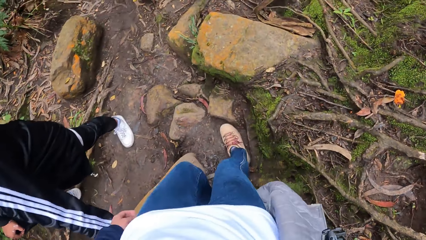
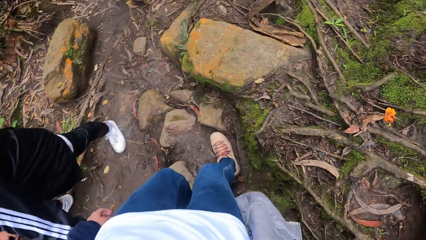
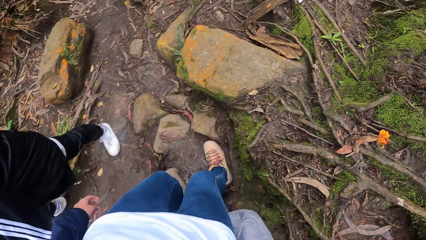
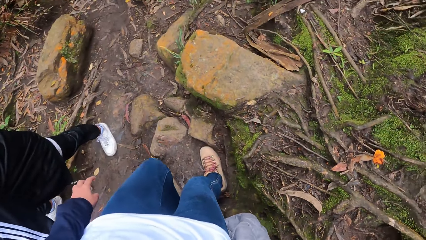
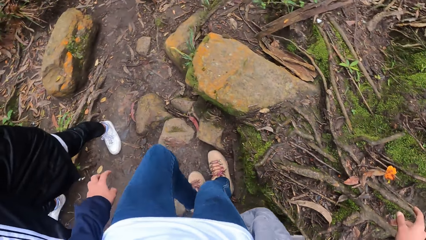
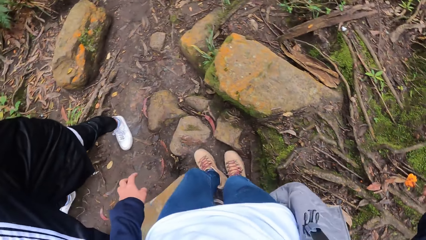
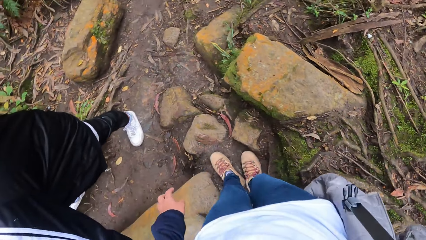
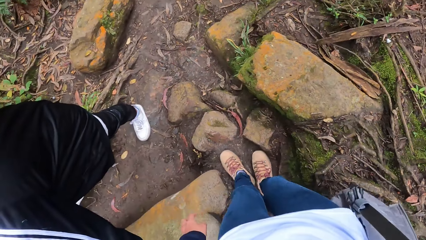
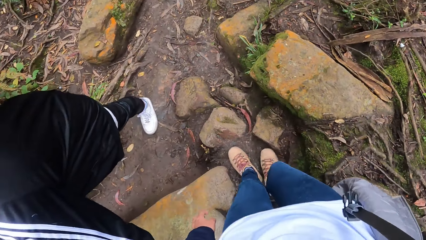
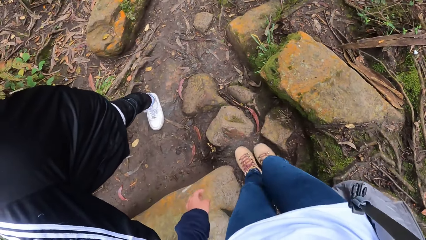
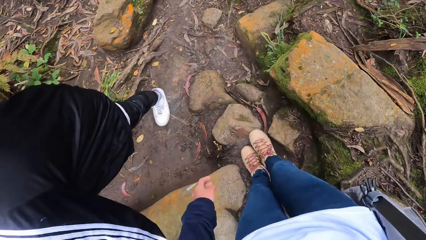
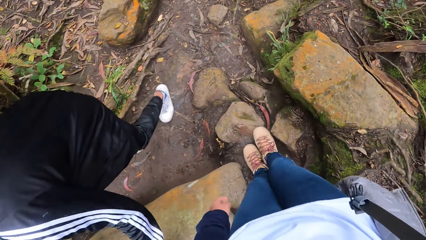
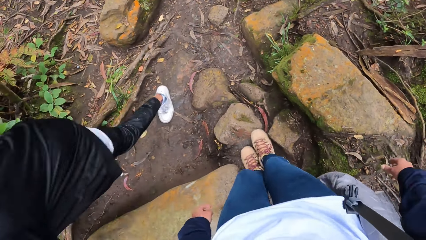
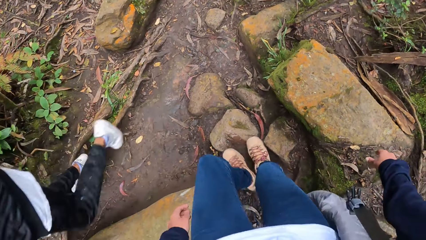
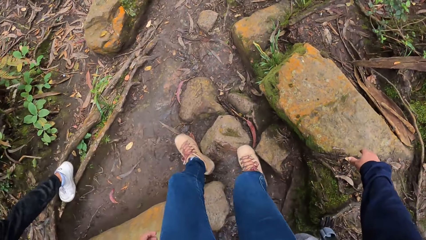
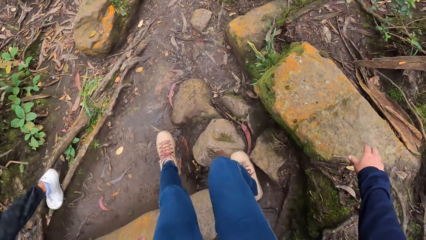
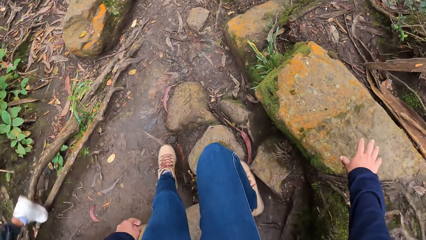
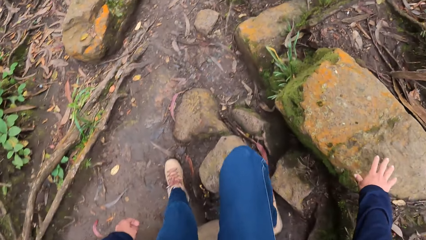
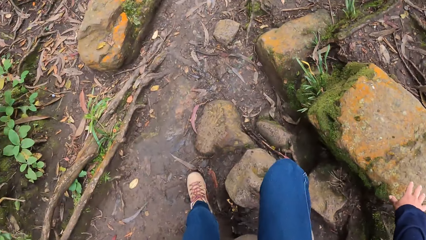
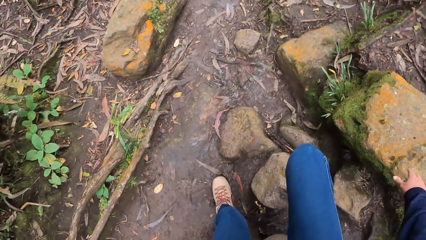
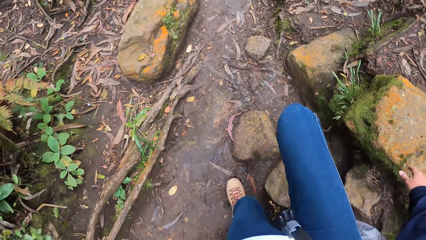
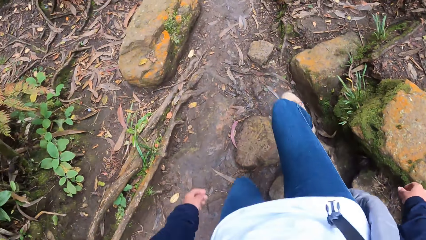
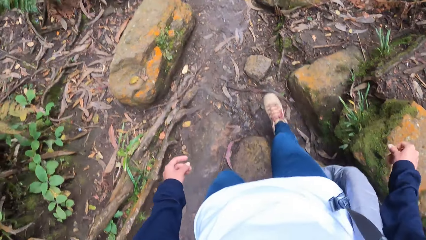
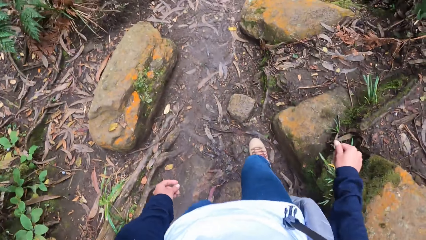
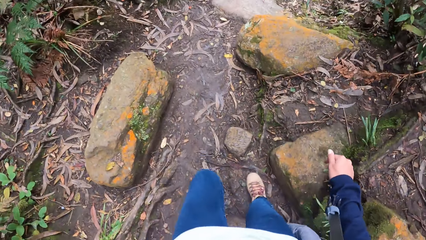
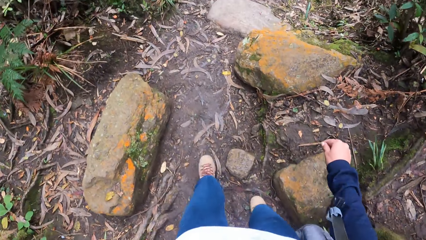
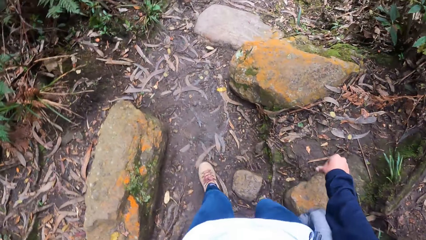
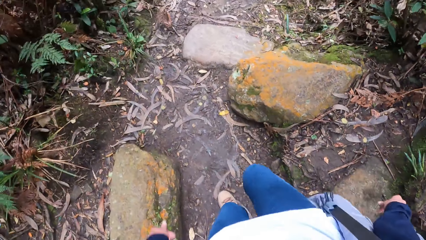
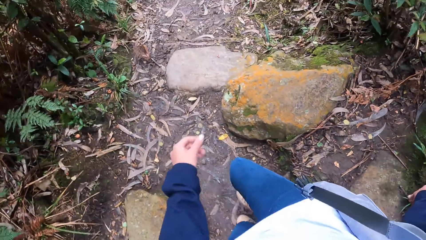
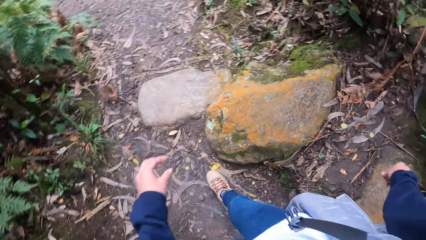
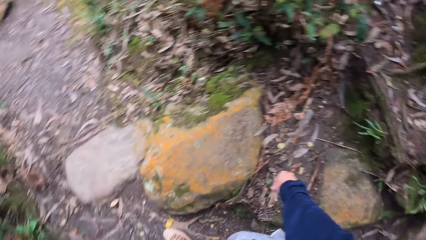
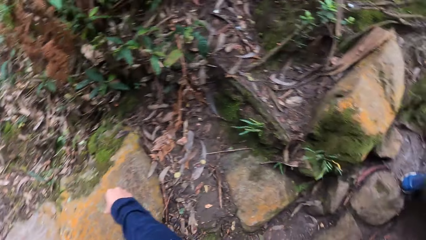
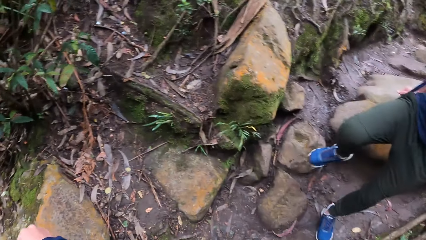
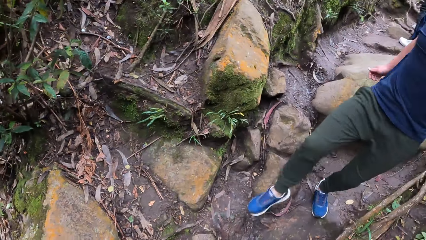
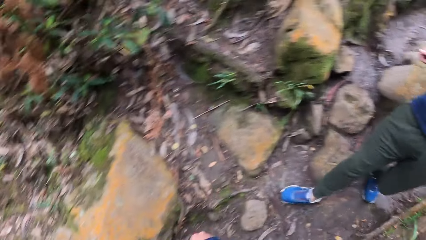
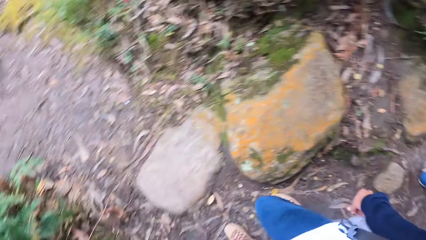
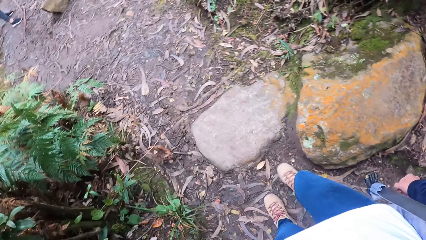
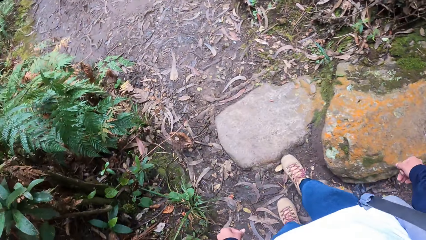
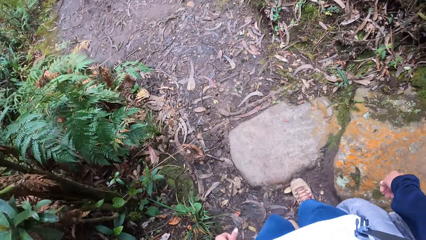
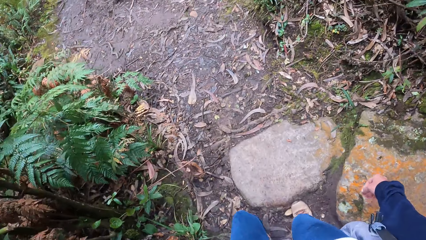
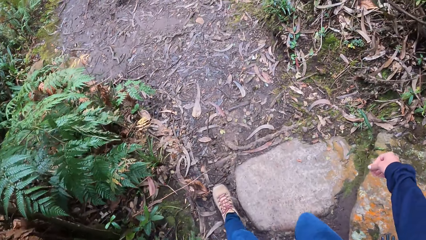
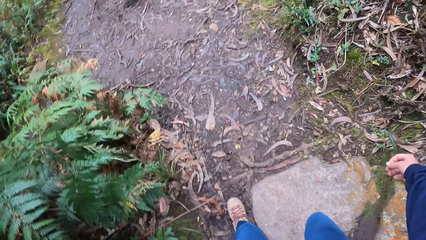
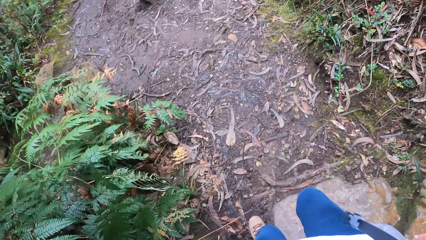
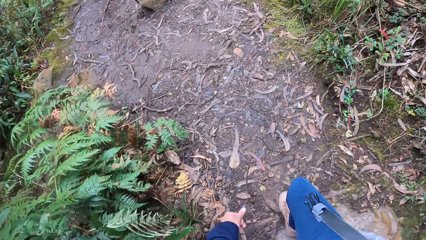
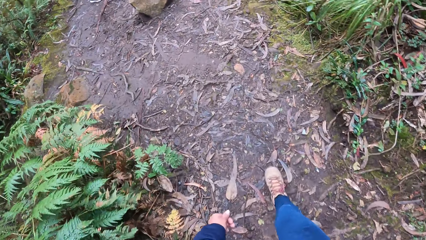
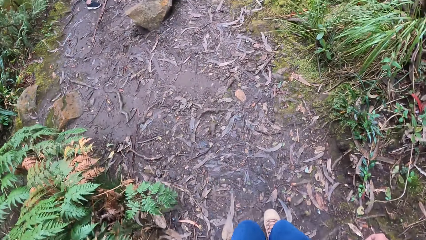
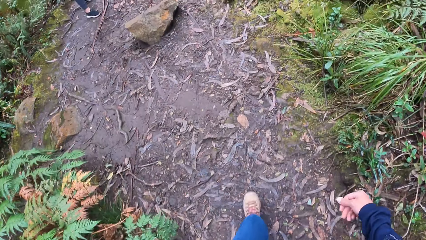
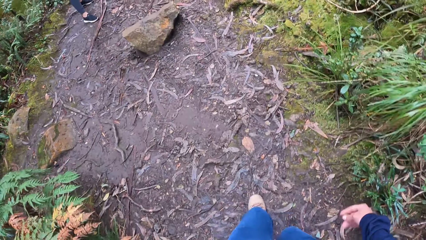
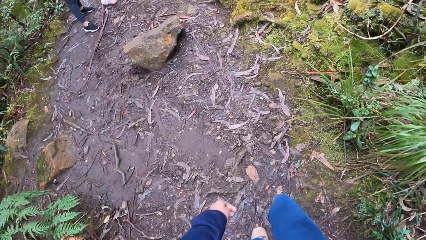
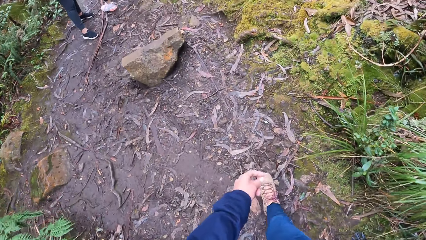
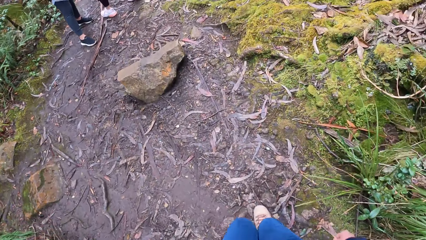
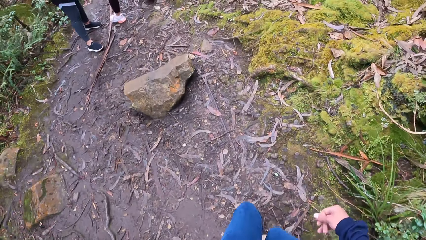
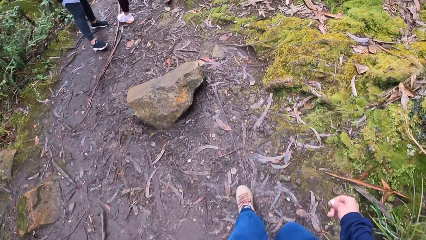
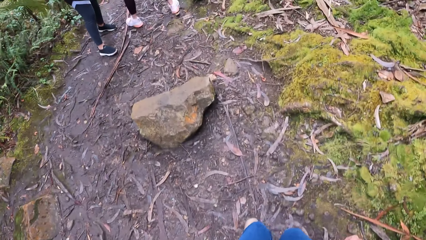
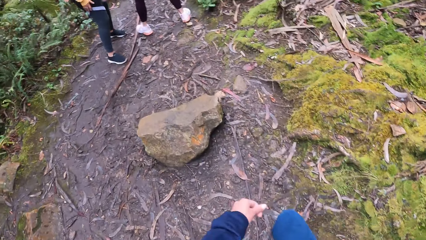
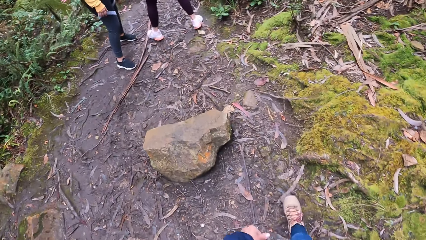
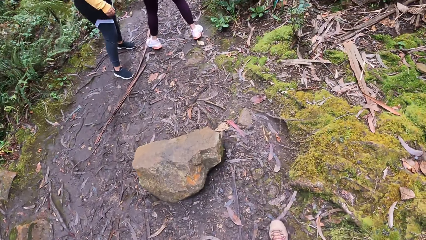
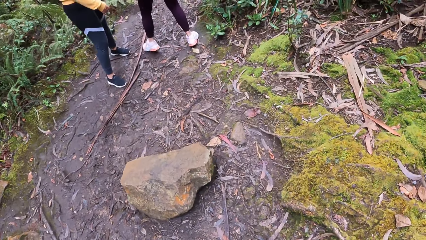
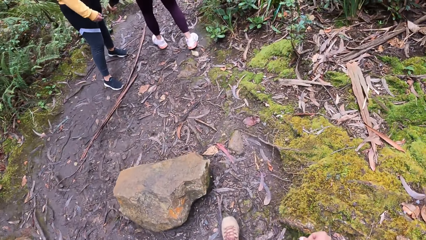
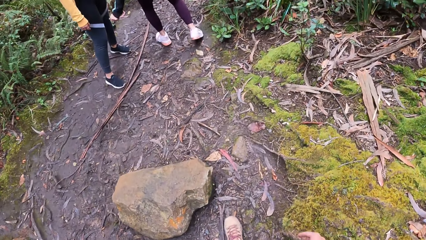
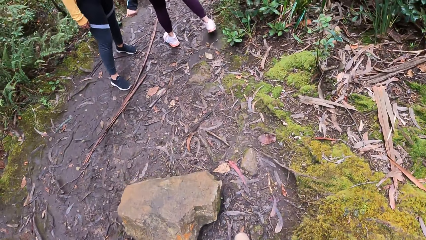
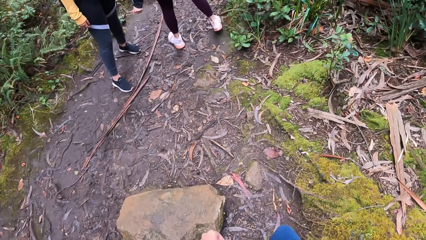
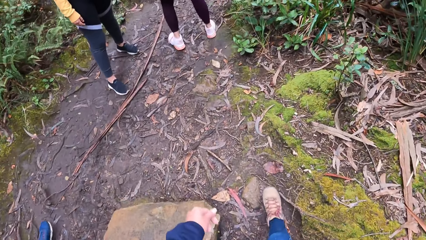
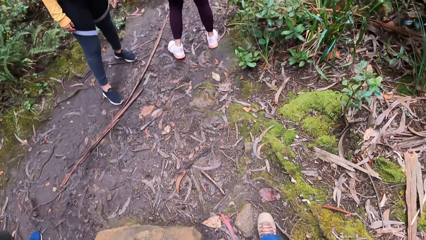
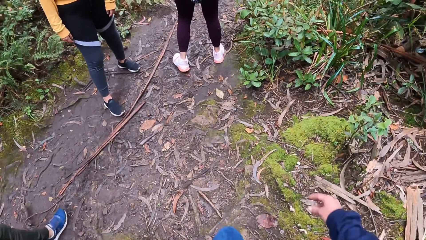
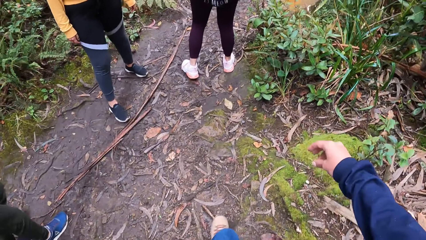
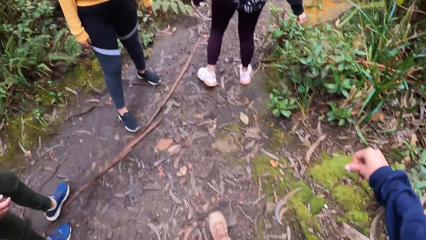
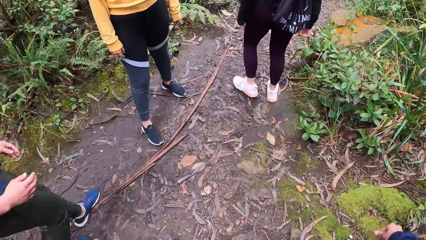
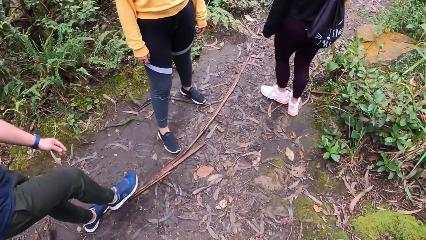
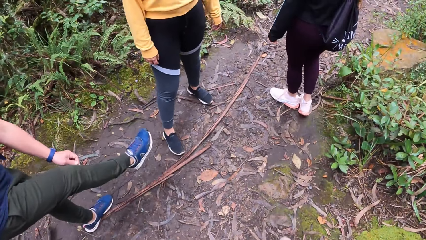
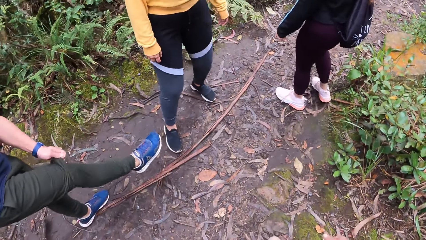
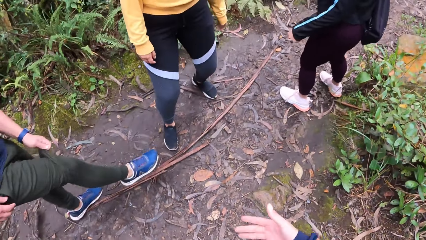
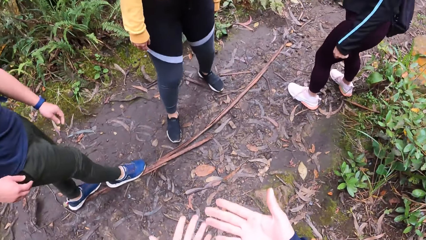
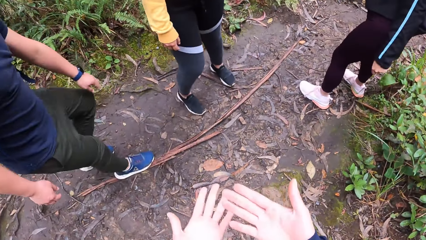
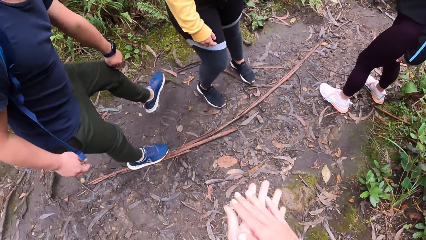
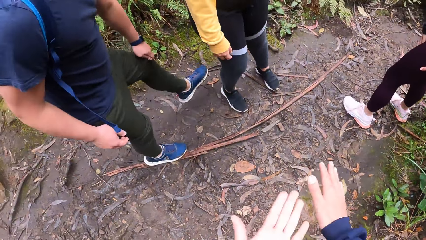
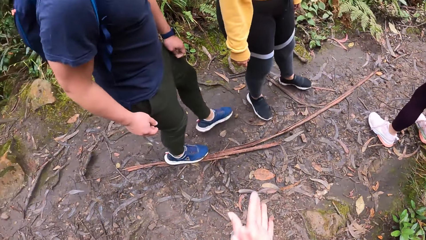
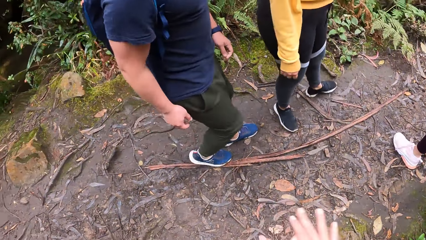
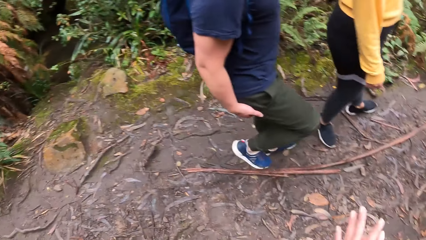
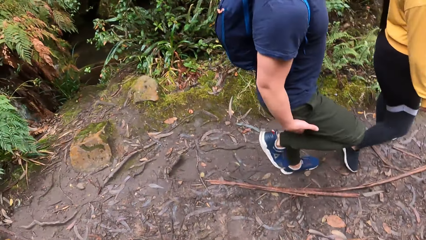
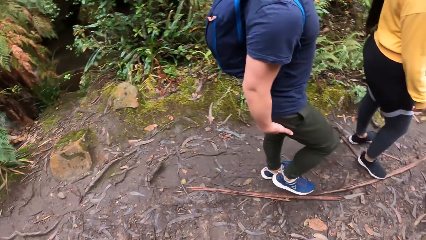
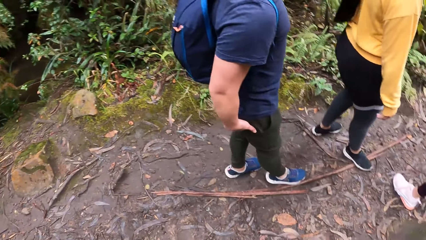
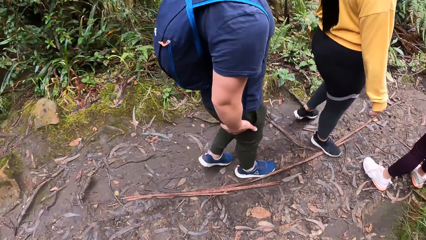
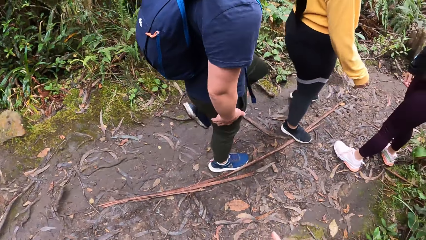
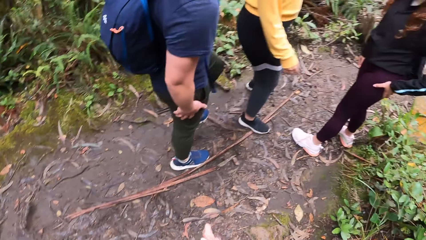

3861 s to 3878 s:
The camera wearer walks down the hill. The woman interacts with another woman. A man adjusts his trousers with his left hand. The camera wearer wipes away dirt on her hands.
